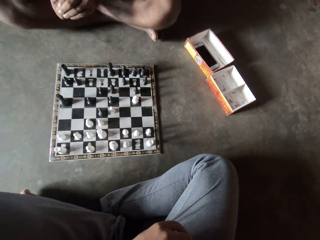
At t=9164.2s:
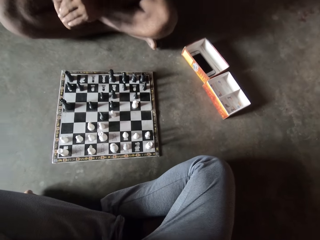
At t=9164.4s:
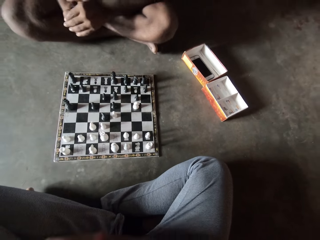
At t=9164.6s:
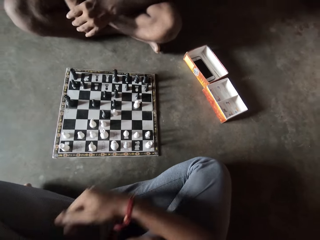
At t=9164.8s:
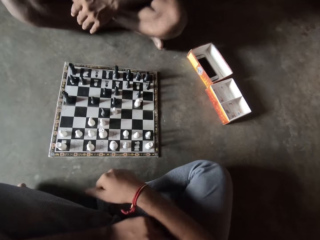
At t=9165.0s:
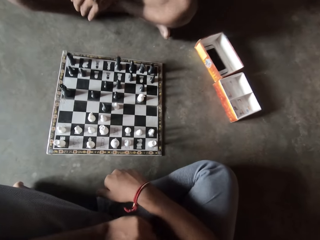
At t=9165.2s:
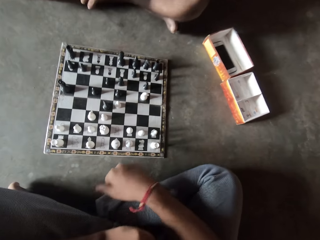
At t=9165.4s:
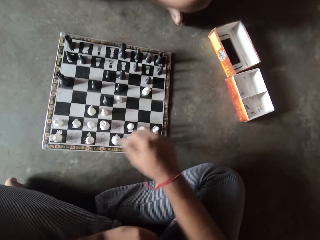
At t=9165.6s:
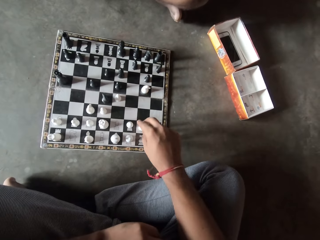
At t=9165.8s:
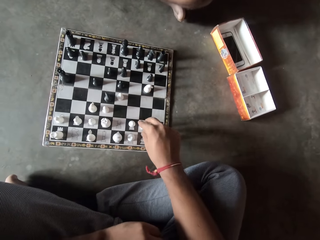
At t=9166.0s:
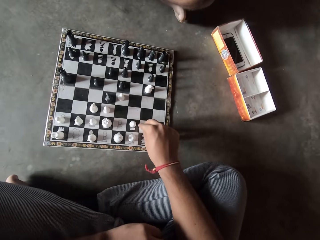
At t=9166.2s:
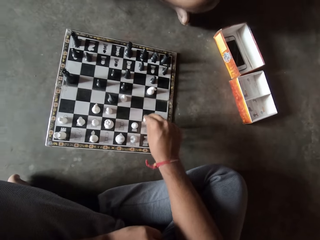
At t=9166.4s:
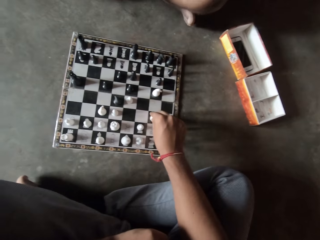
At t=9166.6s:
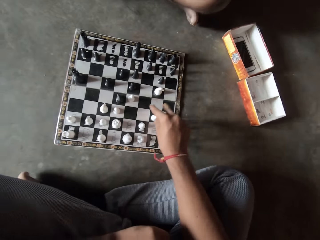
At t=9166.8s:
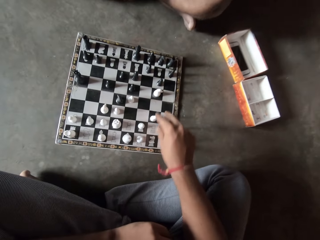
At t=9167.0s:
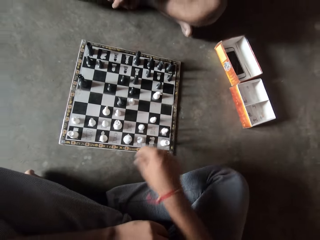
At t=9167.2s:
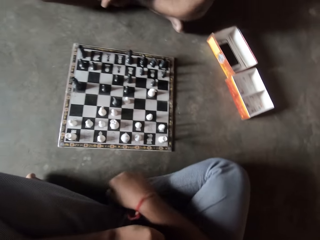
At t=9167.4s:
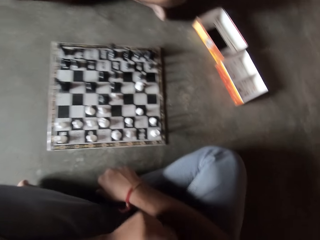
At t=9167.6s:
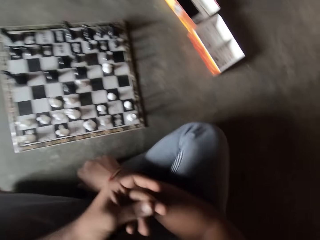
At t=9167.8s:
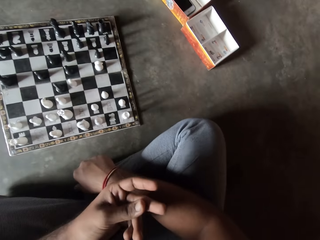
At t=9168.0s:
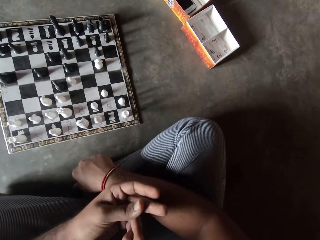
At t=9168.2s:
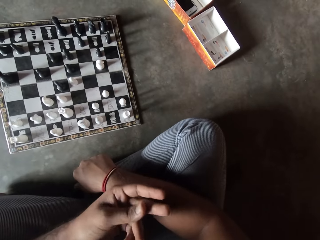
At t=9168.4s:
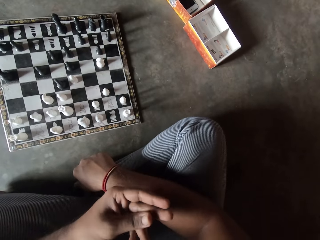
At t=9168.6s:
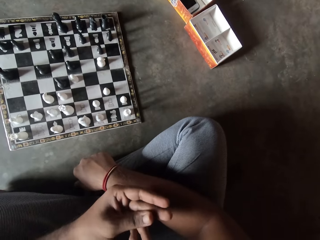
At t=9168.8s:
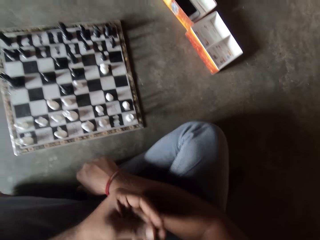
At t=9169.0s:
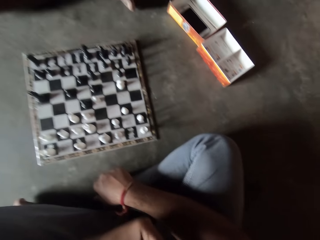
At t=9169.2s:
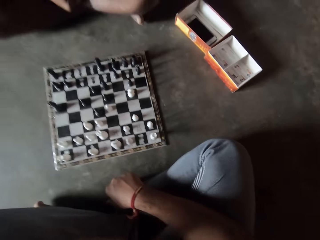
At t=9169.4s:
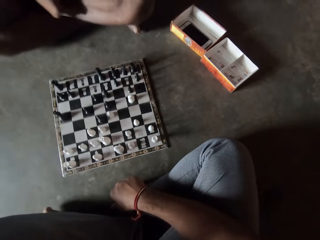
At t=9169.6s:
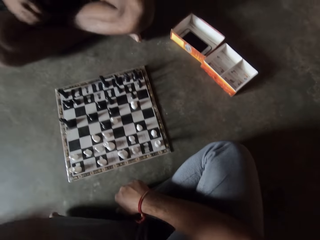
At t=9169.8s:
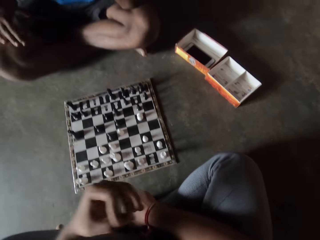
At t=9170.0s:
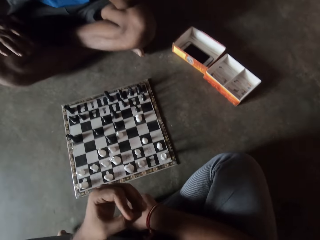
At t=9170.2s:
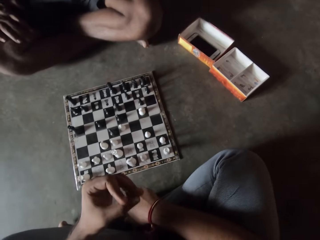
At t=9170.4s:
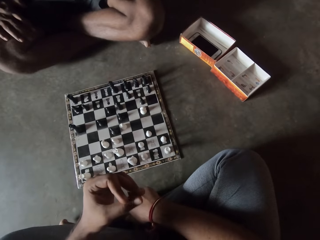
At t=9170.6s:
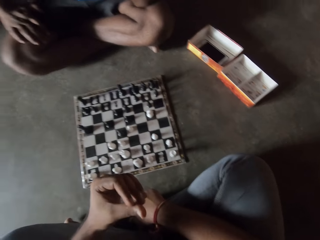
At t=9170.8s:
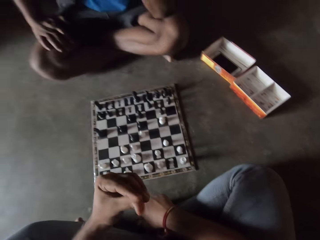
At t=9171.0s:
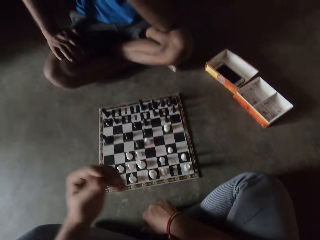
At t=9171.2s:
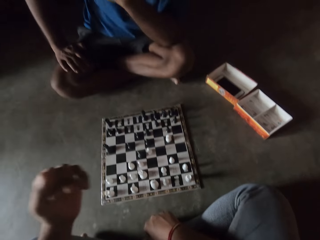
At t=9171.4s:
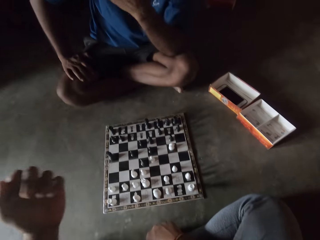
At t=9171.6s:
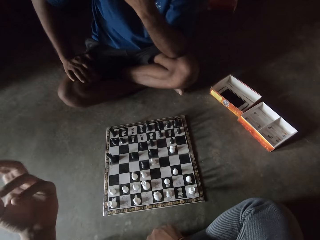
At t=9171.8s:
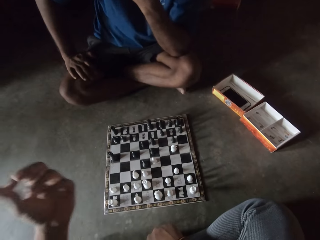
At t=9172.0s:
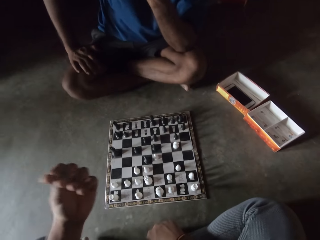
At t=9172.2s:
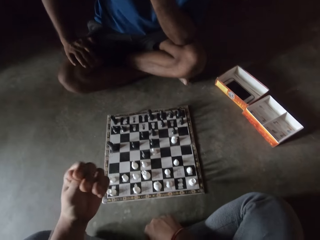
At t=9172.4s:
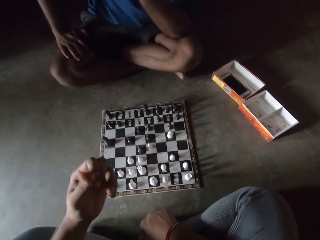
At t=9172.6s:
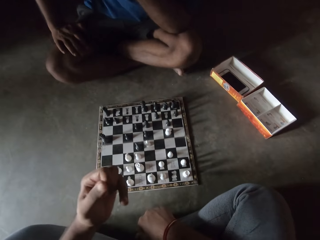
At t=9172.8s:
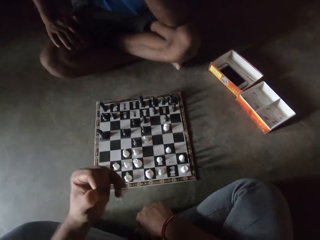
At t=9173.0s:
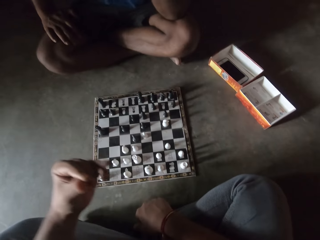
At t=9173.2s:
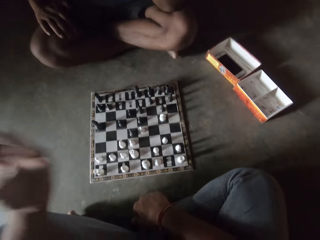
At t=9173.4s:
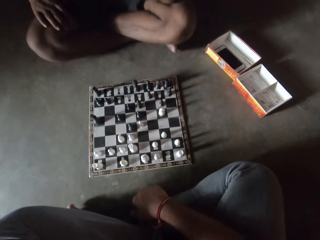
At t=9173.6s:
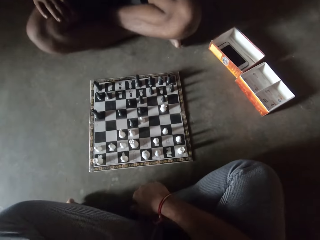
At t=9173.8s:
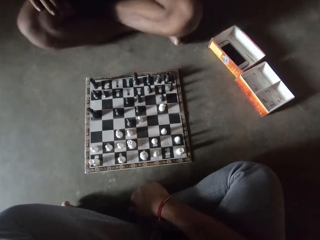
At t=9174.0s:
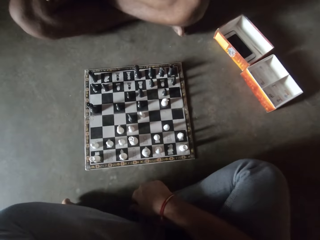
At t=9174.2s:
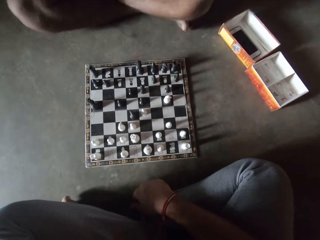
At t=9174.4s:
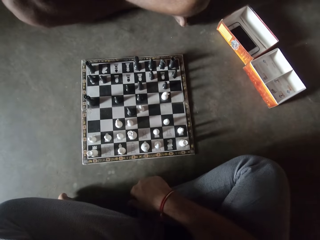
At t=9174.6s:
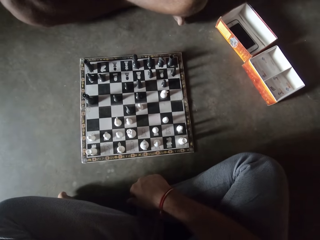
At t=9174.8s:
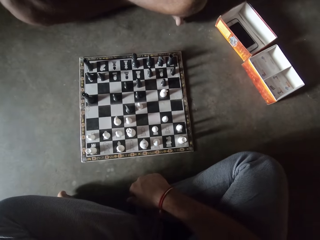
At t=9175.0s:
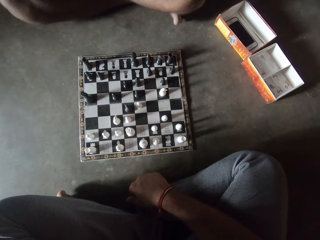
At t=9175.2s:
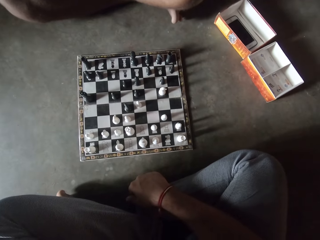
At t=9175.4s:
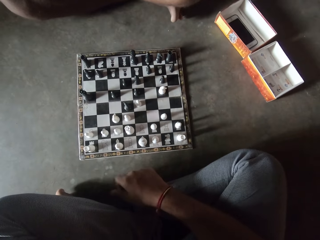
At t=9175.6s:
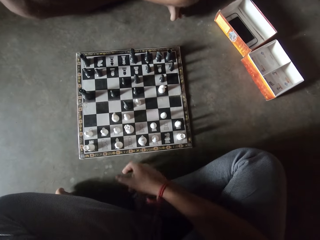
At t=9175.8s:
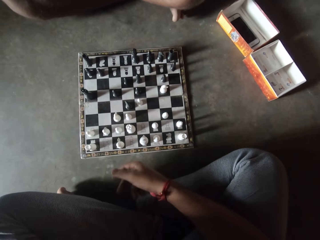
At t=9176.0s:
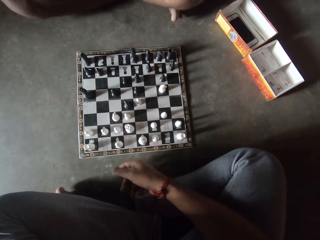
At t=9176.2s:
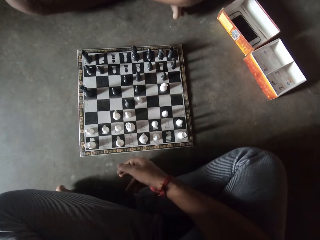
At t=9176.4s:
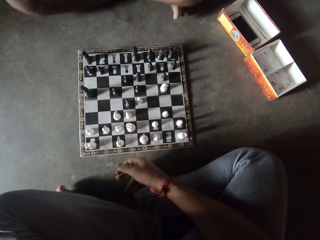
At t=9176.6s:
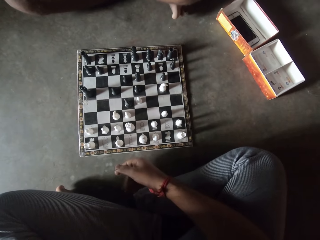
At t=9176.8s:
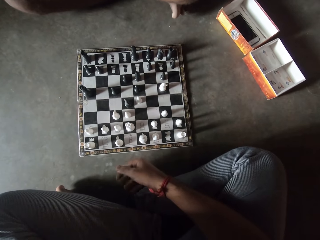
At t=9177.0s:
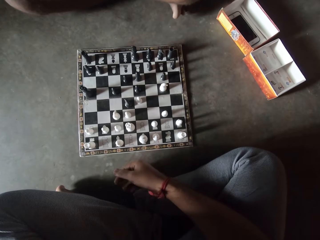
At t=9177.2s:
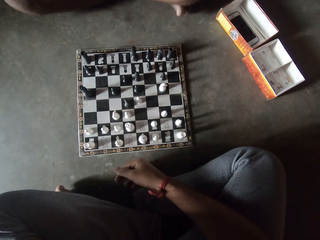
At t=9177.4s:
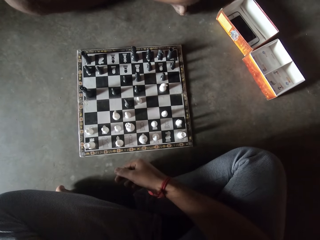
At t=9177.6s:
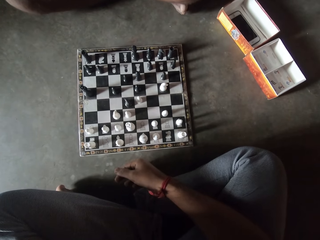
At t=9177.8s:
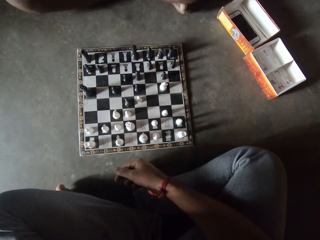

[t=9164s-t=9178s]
The camera wearer moves a white piece on the chess board on the floor. They look at the chess board on the floor. A man touches a lap and a chin with a hand. The camera wearer interacts with the man and waves up a hand. The man looks at the chess board on the floor.

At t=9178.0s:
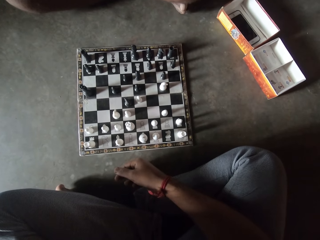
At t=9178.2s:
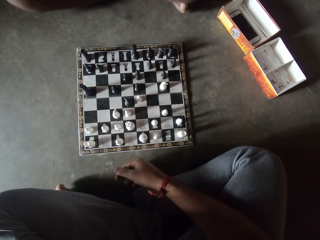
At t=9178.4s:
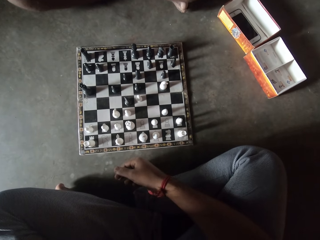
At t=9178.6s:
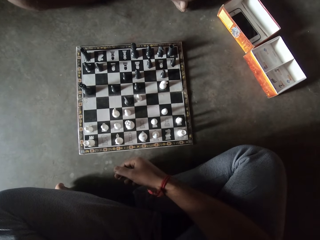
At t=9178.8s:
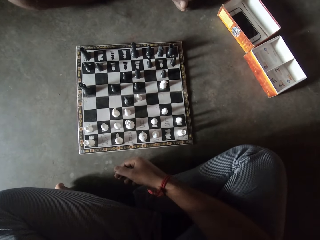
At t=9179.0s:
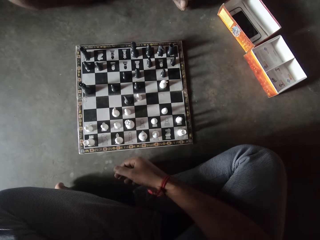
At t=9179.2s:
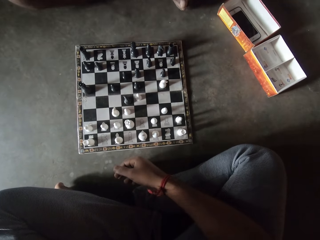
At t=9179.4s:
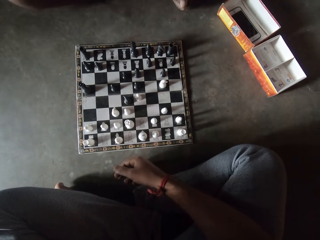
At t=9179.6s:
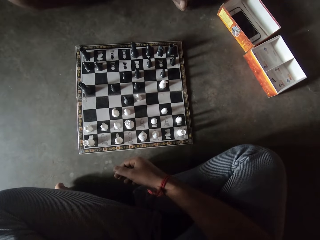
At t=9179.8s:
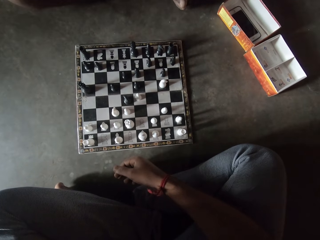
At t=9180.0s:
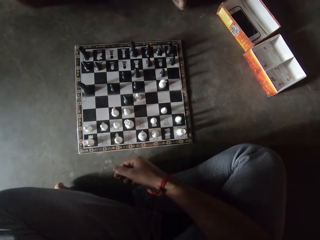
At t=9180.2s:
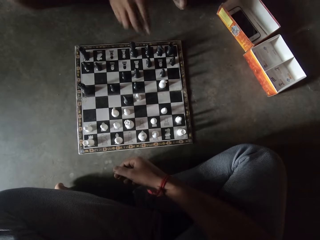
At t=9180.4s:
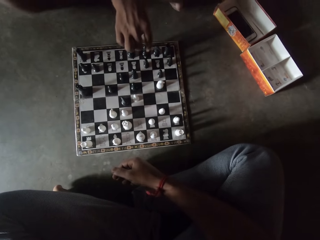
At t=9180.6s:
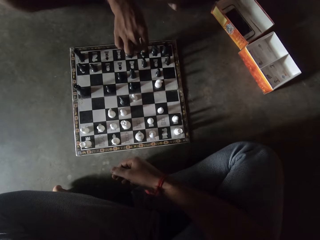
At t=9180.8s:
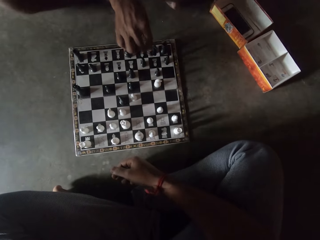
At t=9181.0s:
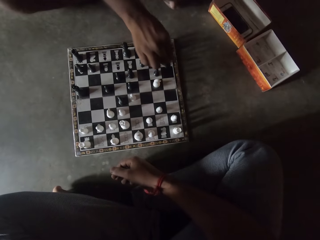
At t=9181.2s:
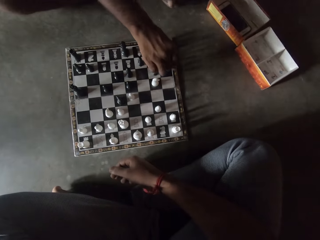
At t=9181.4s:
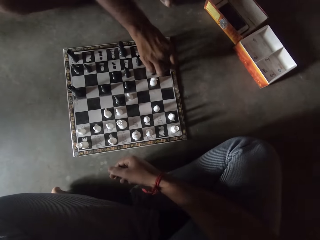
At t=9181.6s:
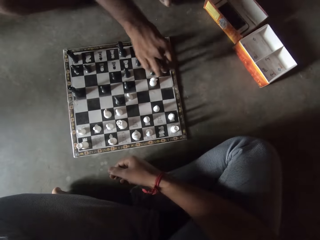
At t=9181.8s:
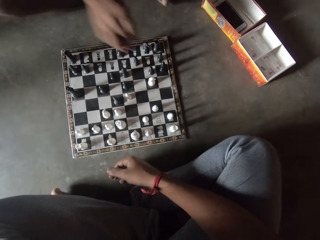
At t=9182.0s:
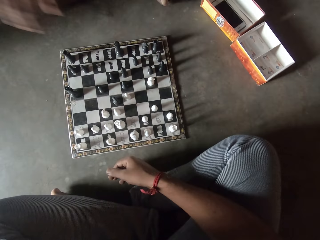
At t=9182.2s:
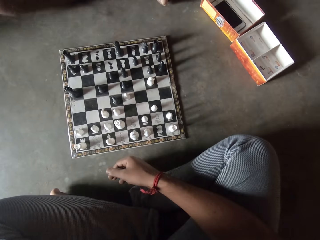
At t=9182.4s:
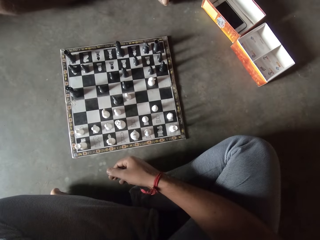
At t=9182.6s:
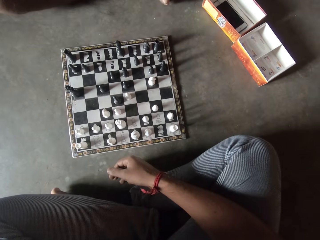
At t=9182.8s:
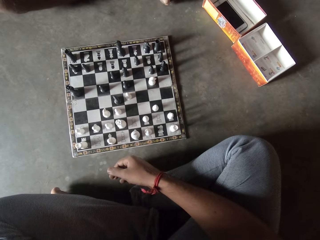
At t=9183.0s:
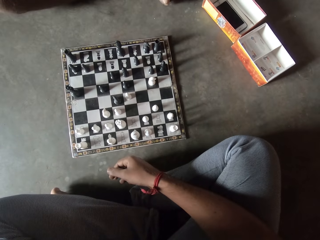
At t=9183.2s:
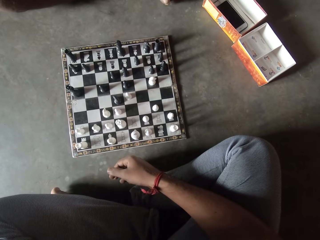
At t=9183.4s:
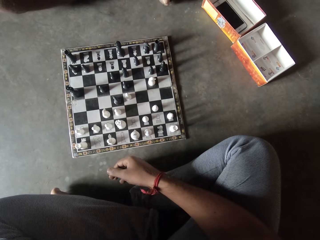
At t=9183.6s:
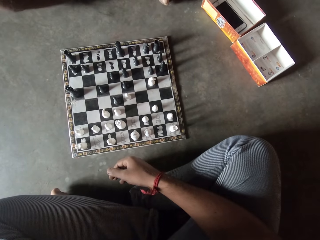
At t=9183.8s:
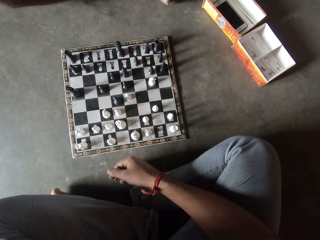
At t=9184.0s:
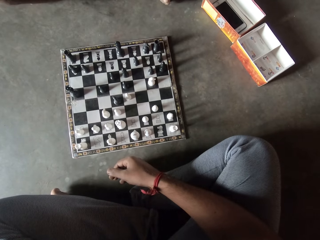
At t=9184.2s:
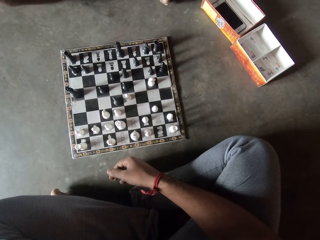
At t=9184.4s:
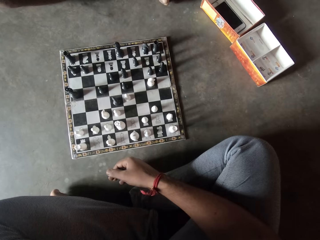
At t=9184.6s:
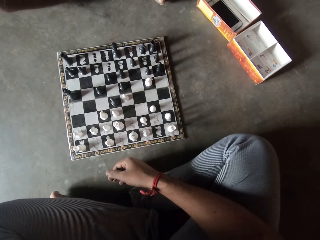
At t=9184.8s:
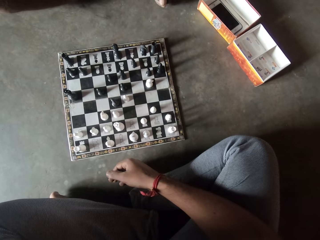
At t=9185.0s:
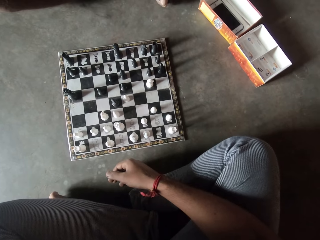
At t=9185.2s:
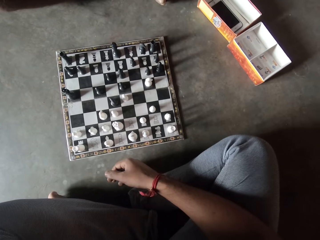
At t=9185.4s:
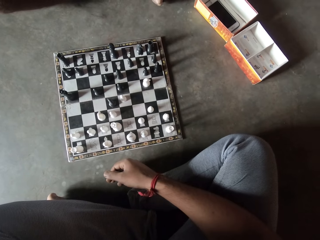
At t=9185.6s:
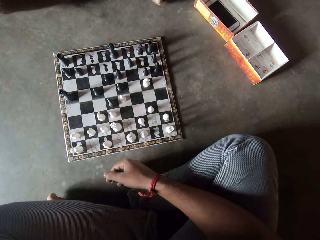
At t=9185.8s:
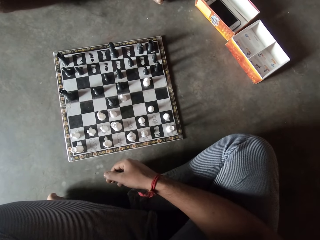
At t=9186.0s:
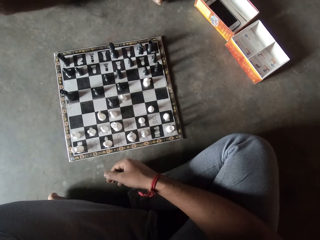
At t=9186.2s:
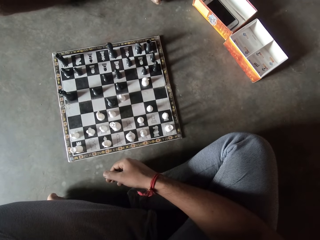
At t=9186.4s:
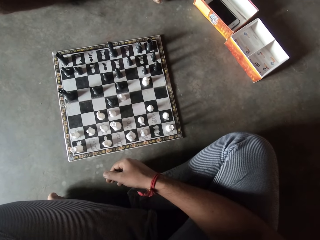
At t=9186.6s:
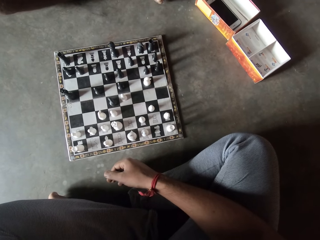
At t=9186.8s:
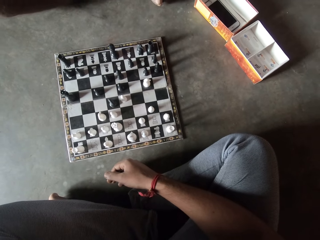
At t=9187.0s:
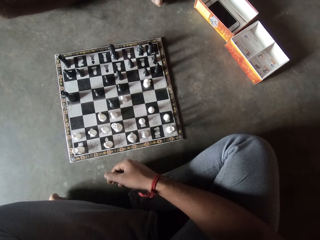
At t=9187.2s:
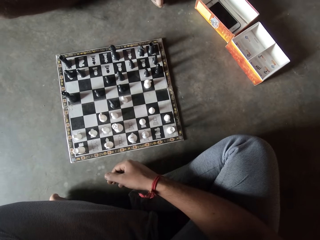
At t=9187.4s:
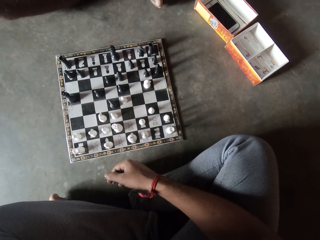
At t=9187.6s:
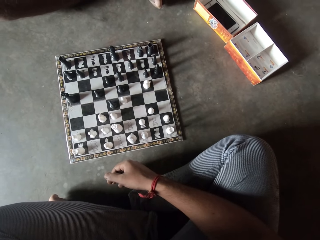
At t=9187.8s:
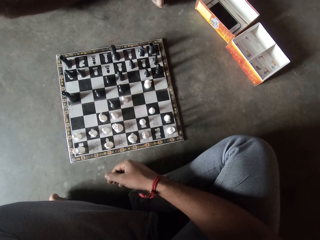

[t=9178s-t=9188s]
The camera wearer looks at the chess board on the floor. The man moves another black piece on the chess board on the floor. The man looks at the chess board on the floor.
